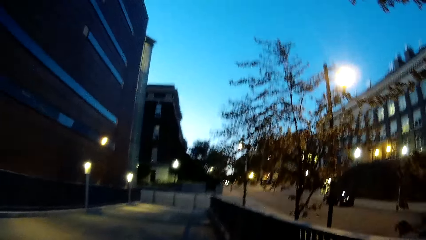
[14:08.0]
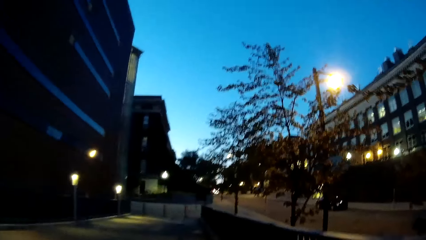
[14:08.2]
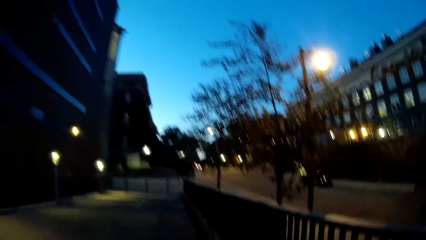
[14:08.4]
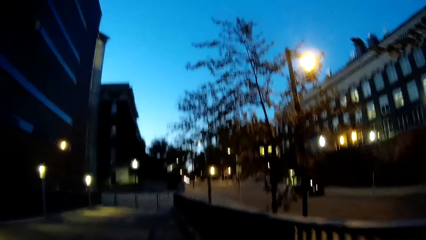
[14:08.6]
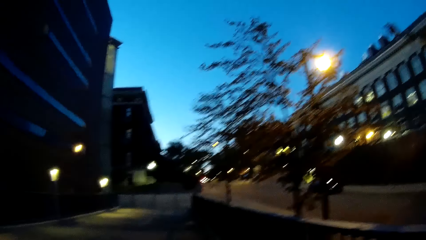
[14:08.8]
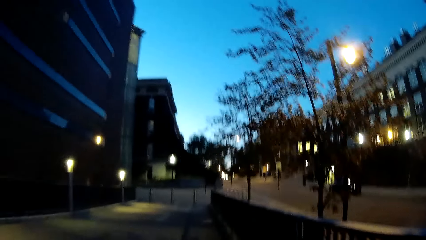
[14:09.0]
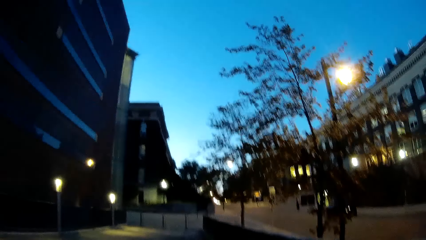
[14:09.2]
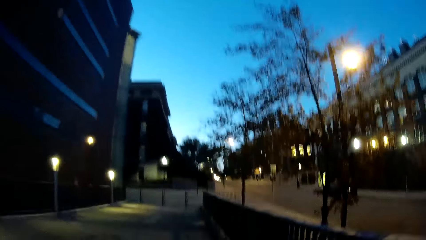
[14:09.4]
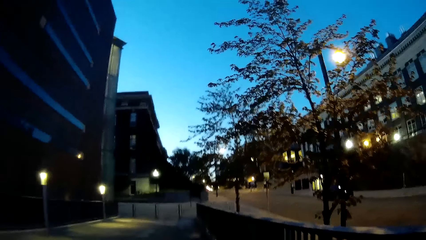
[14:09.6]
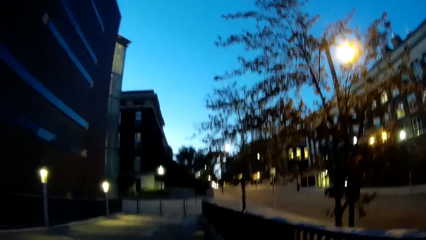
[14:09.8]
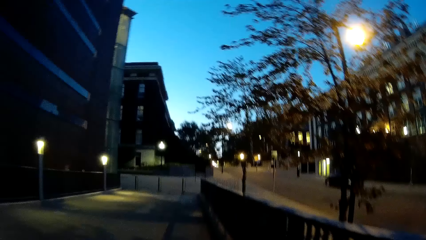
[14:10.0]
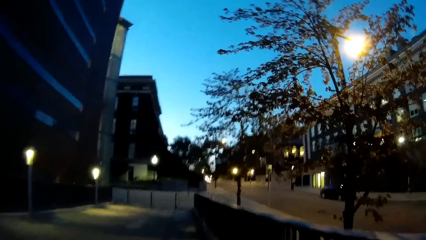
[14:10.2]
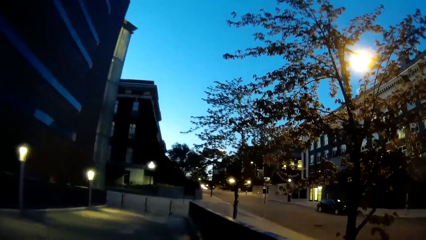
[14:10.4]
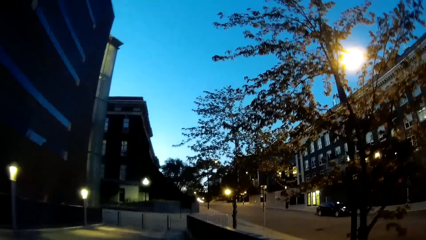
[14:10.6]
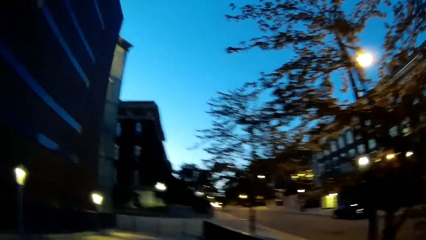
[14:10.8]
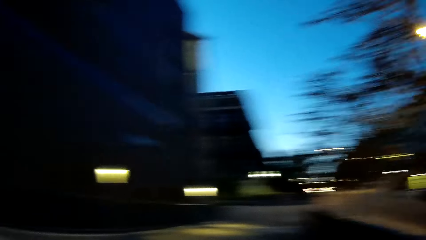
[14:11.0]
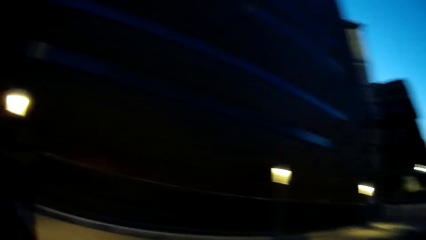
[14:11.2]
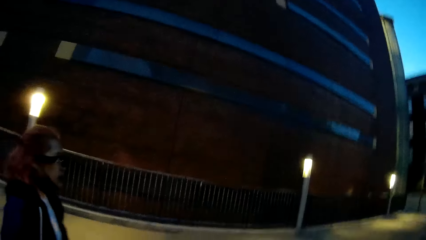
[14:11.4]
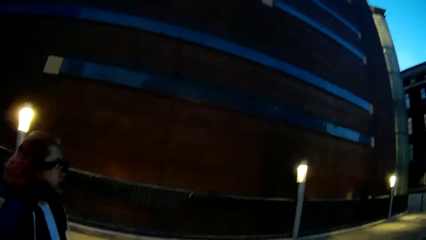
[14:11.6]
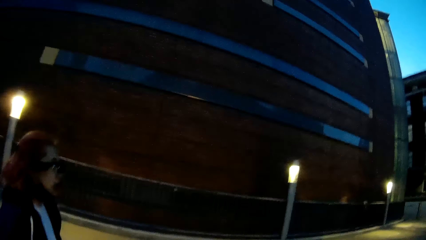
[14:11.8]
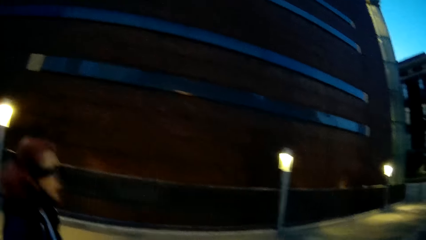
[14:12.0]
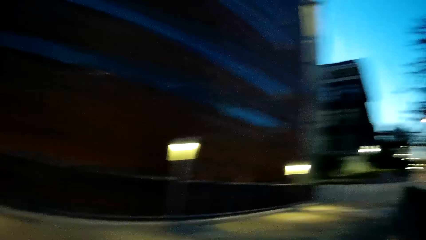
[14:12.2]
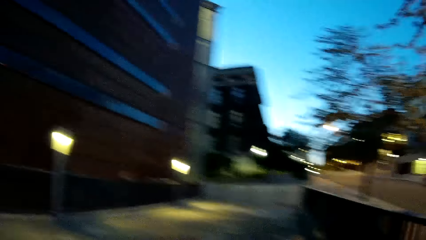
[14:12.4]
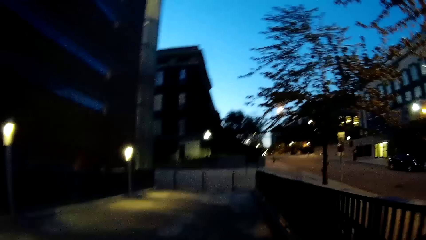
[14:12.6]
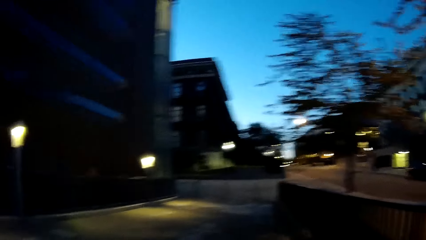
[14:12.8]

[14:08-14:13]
The camera wearer looks at the lady.

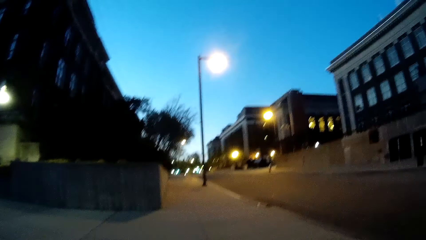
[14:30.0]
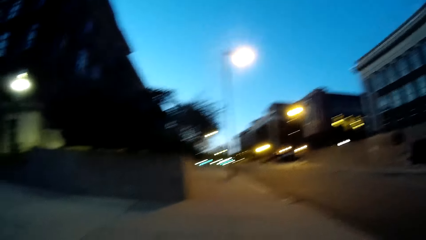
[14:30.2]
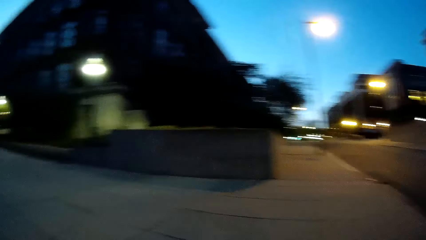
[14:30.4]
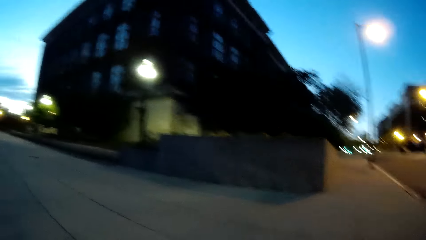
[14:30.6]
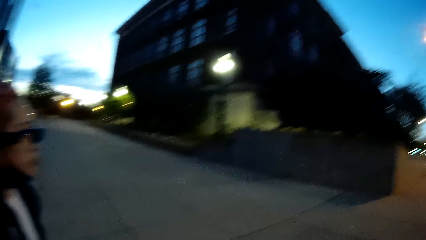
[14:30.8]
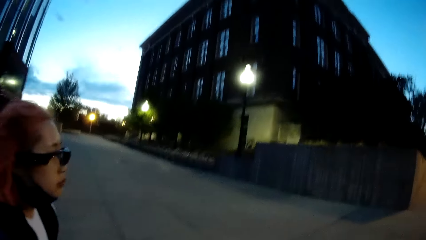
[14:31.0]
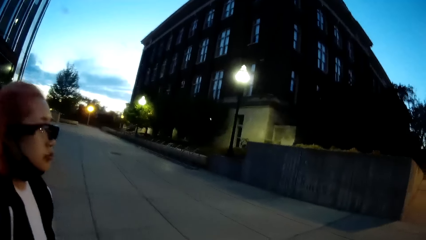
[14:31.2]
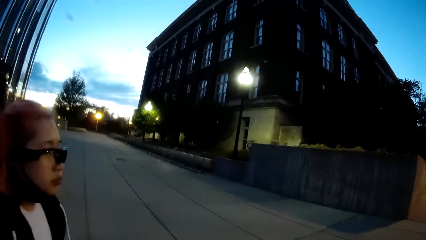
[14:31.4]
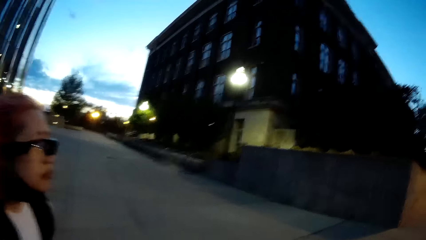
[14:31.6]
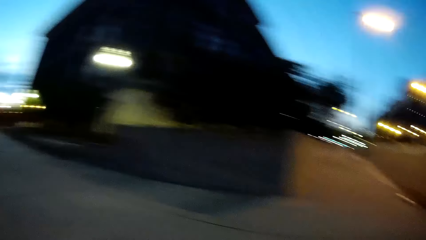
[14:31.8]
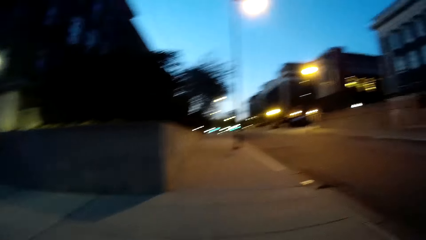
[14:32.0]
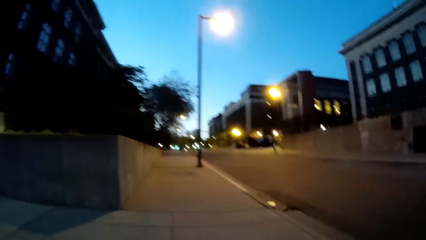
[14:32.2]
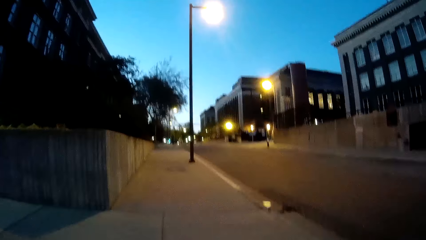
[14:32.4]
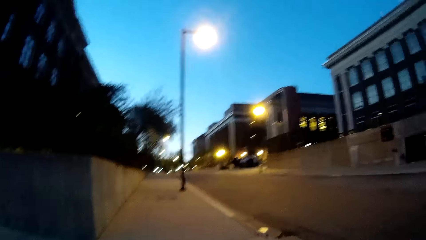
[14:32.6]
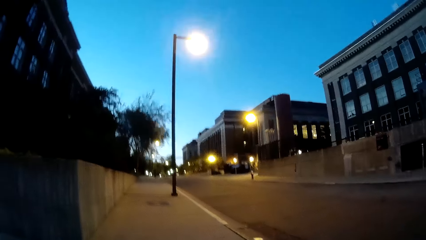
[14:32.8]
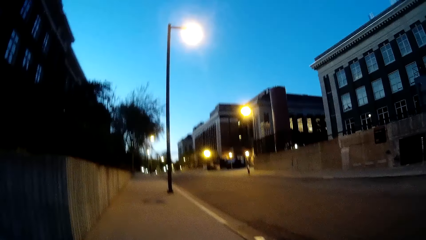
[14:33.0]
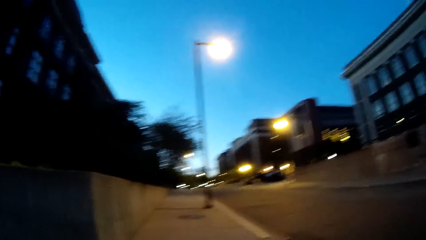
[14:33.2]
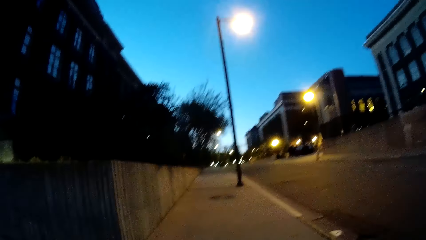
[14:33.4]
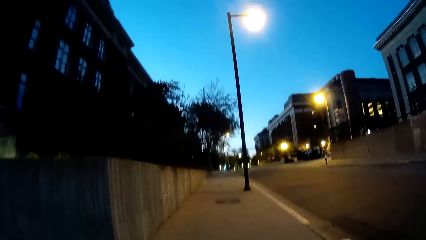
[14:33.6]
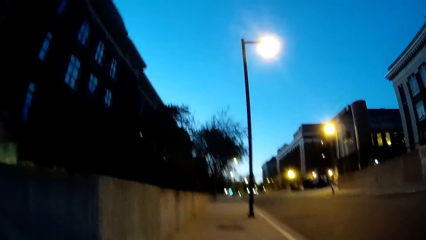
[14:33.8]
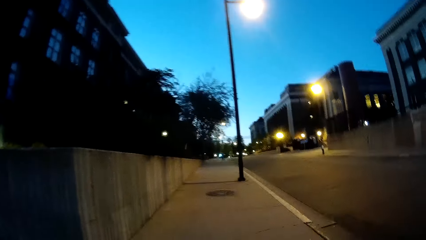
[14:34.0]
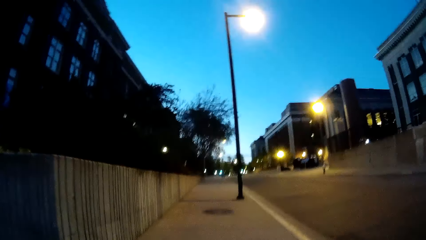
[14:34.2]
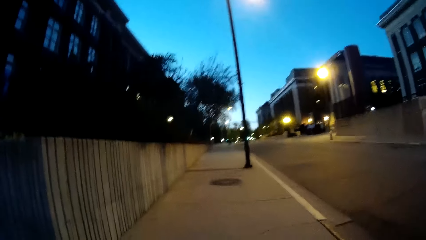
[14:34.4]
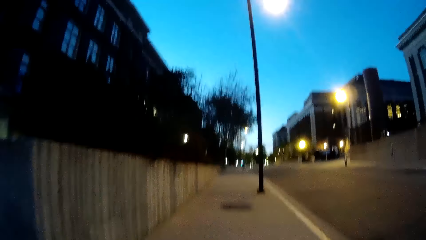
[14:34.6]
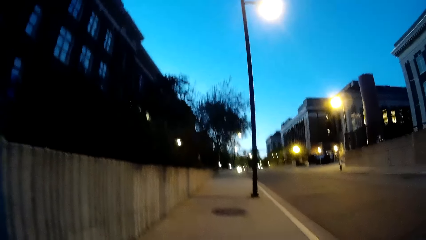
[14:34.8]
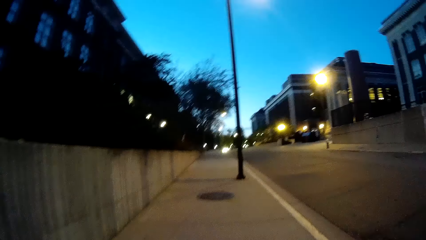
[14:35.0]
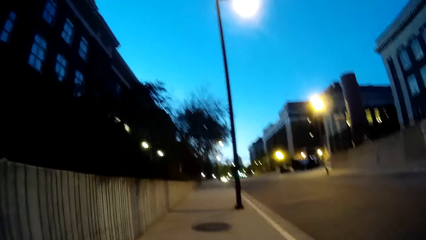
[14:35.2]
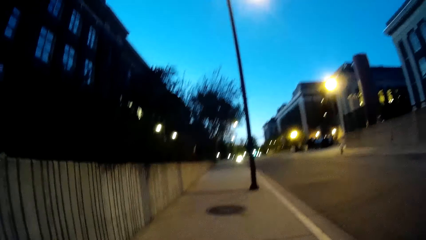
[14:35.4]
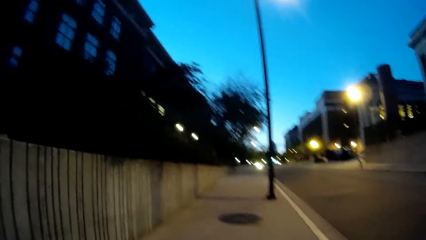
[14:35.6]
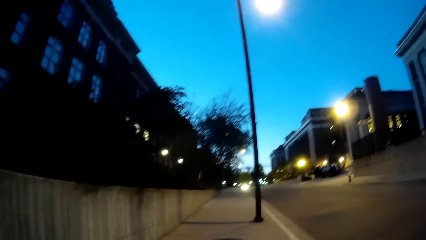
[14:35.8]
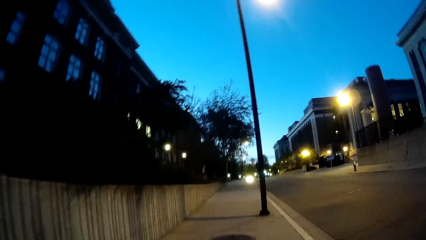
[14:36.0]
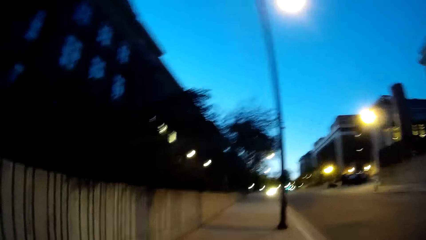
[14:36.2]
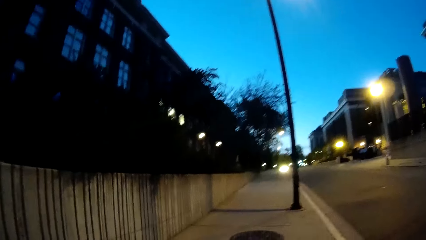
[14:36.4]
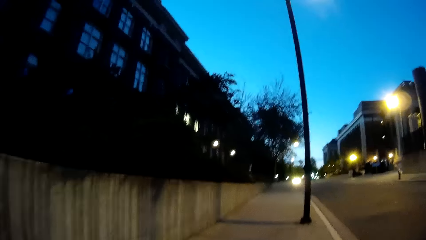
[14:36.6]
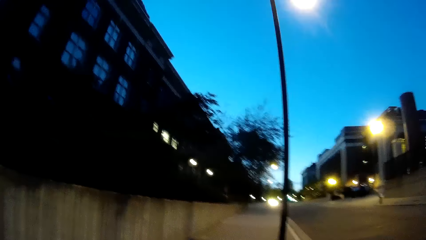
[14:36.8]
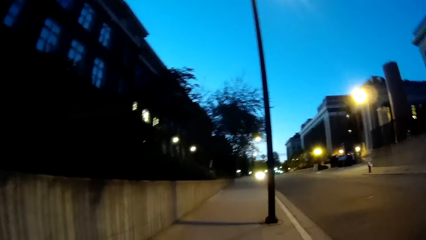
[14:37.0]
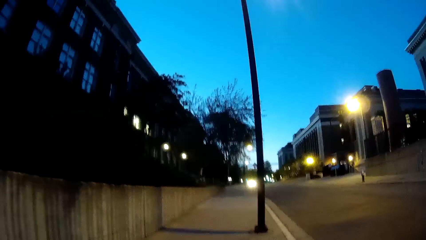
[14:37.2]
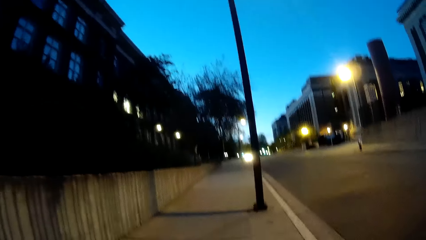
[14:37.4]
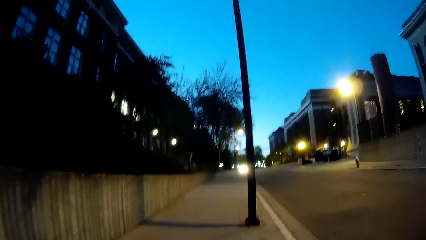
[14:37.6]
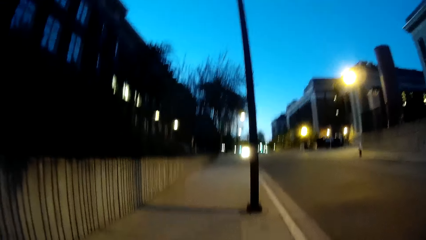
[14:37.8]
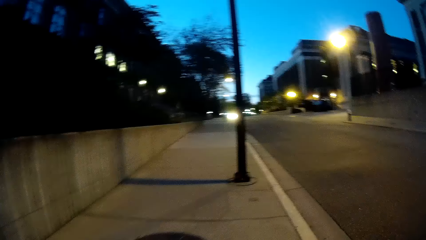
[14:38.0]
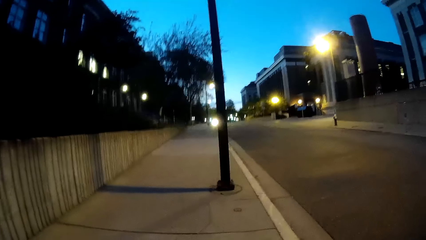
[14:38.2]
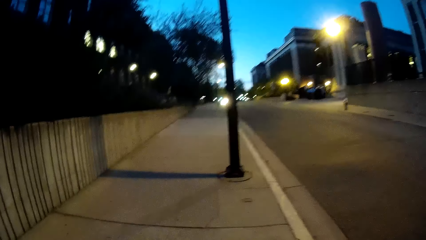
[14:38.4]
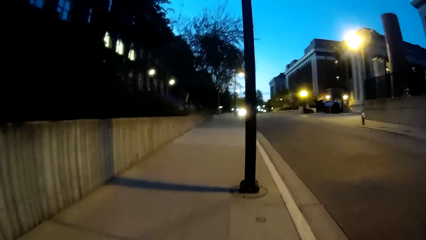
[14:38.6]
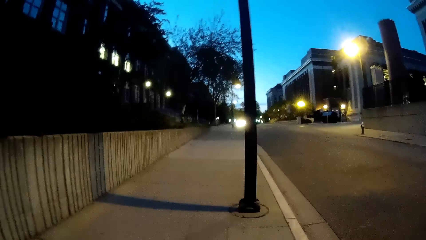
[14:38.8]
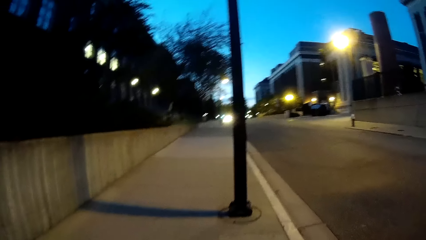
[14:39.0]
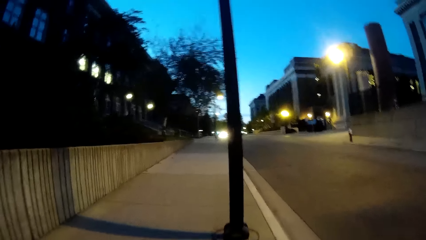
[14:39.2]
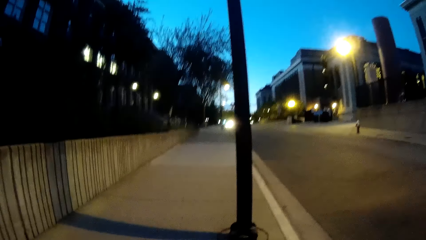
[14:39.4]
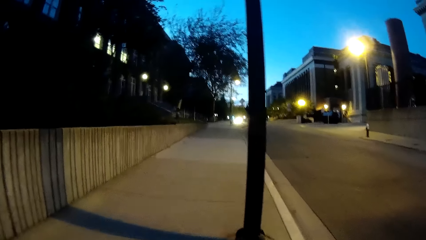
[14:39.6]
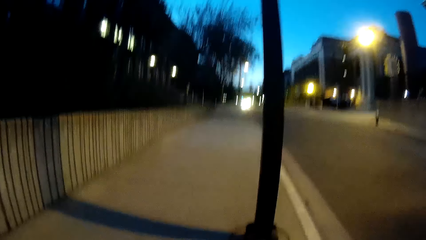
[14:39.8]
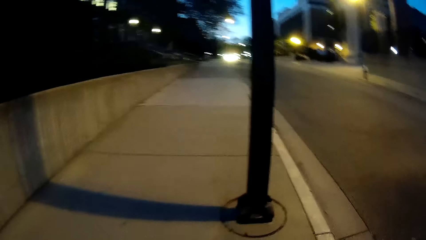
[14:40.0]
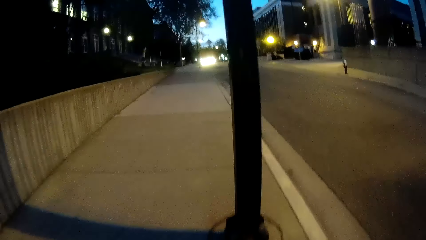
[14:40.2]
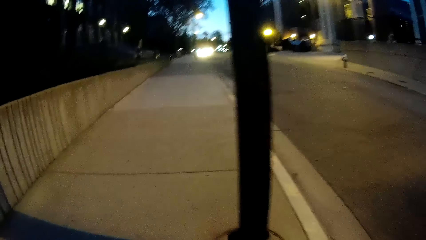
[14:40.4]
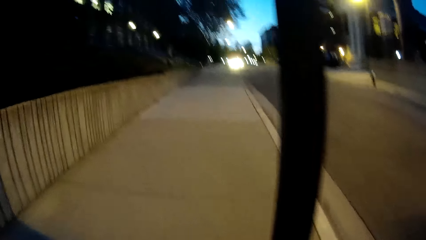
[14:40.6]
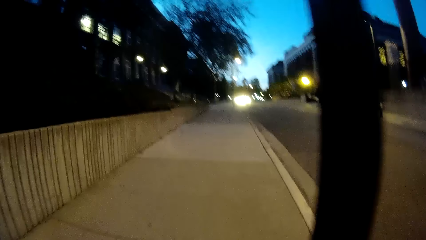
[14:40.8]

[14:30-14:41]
The camera wearer looks at the lady. They look around. They walk on the pavement.
